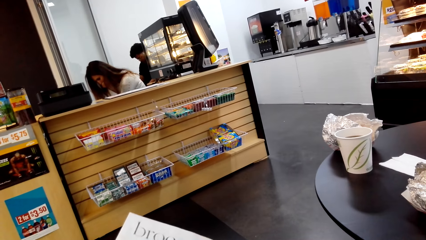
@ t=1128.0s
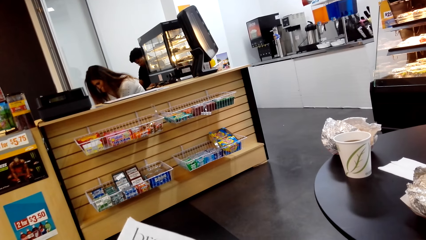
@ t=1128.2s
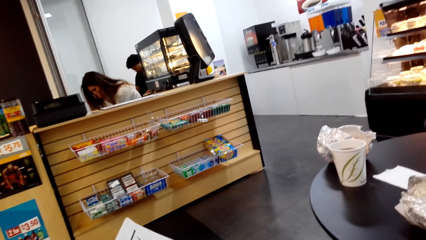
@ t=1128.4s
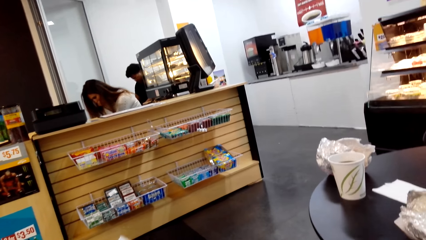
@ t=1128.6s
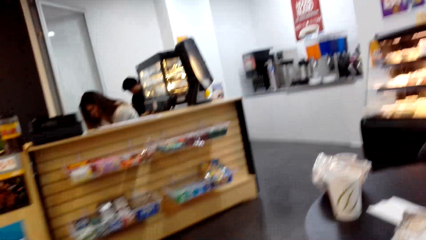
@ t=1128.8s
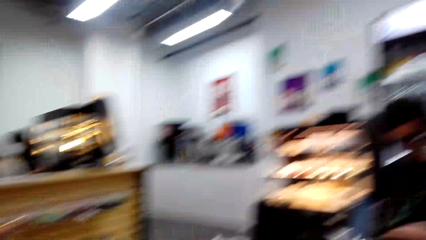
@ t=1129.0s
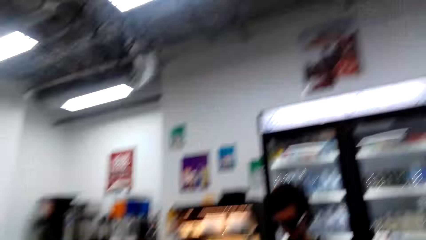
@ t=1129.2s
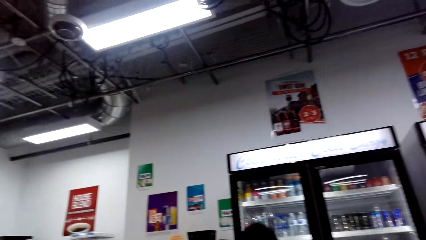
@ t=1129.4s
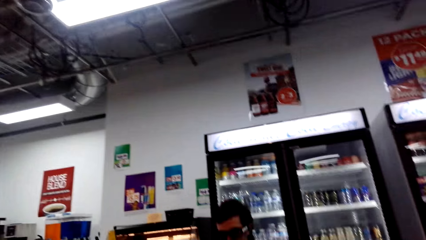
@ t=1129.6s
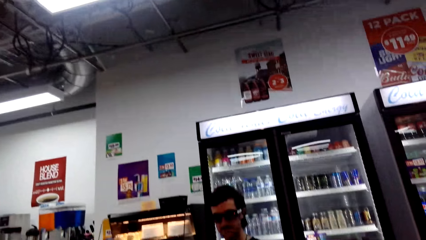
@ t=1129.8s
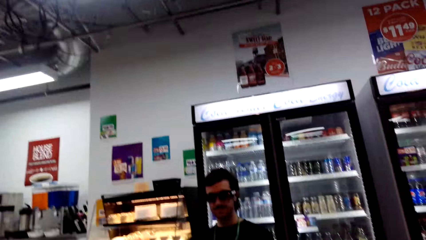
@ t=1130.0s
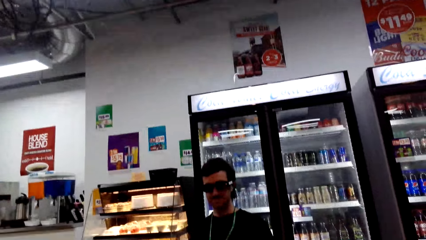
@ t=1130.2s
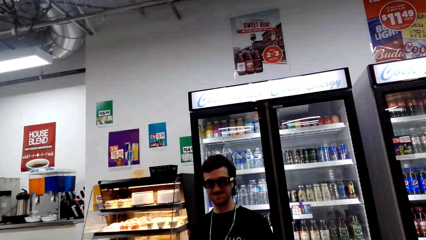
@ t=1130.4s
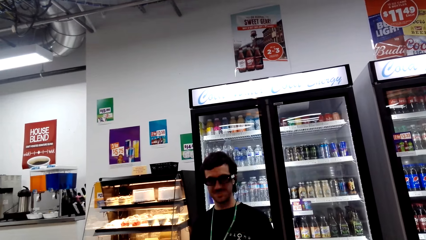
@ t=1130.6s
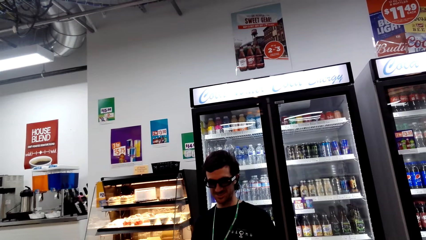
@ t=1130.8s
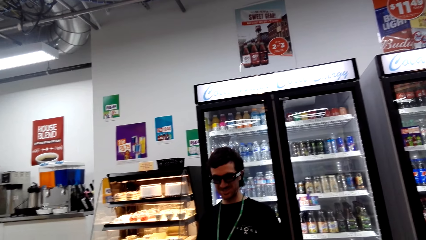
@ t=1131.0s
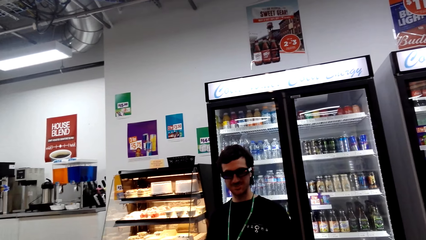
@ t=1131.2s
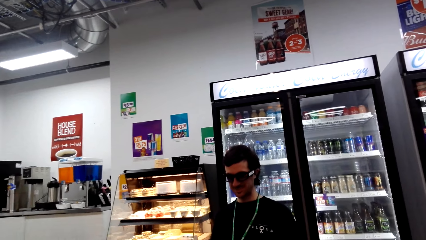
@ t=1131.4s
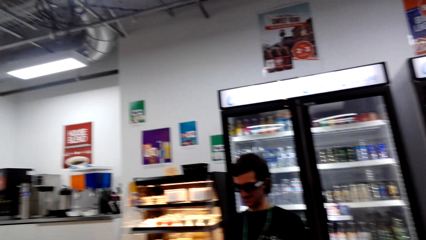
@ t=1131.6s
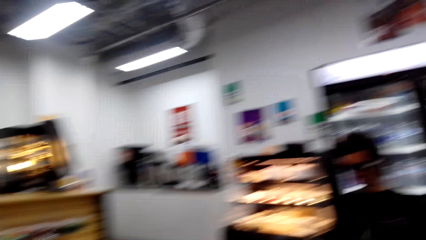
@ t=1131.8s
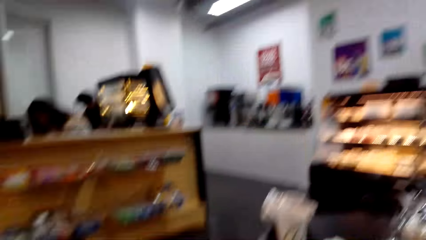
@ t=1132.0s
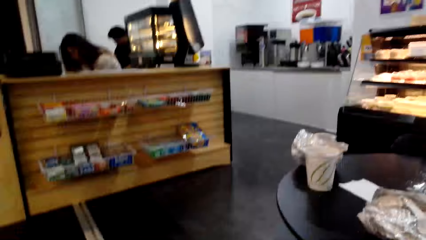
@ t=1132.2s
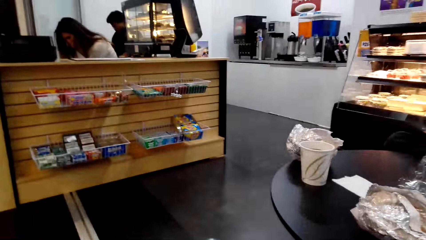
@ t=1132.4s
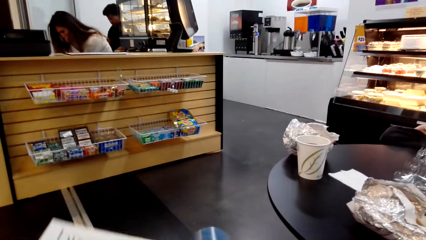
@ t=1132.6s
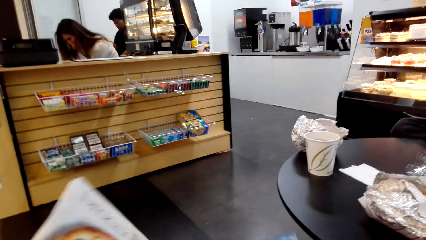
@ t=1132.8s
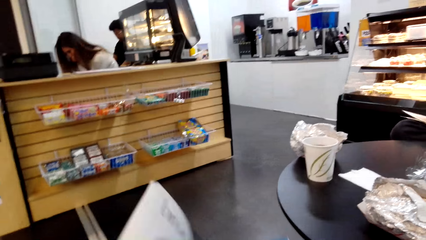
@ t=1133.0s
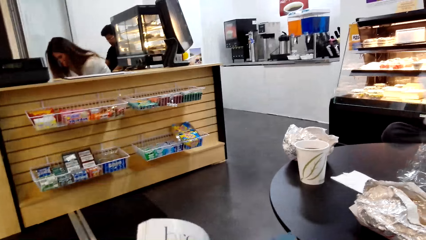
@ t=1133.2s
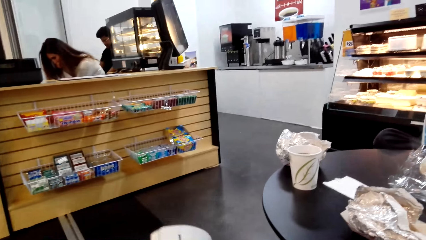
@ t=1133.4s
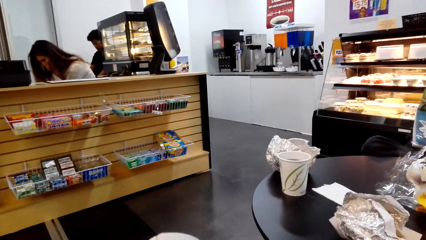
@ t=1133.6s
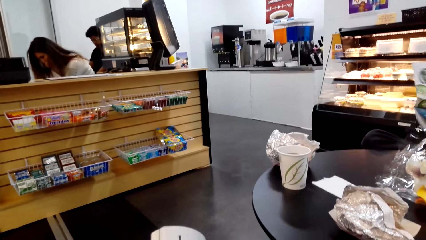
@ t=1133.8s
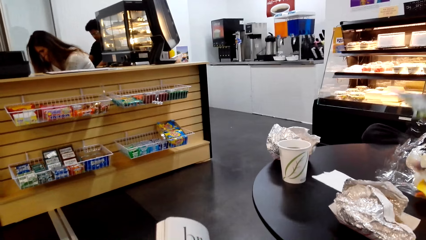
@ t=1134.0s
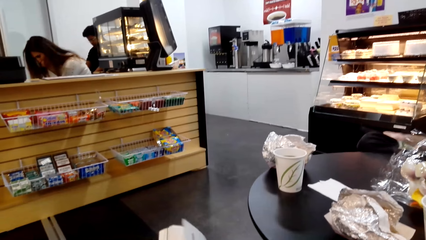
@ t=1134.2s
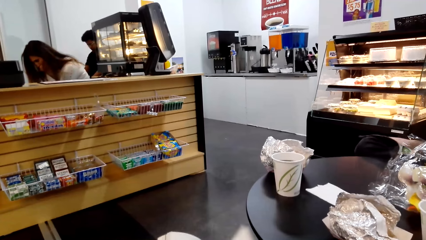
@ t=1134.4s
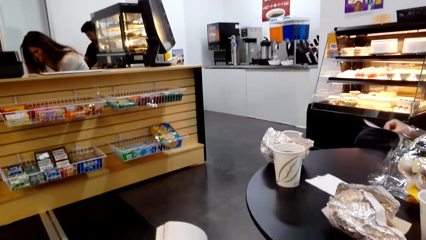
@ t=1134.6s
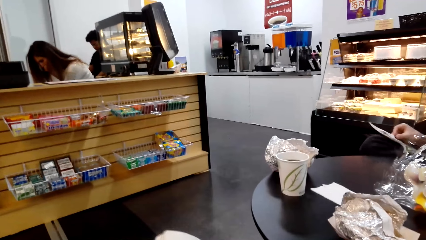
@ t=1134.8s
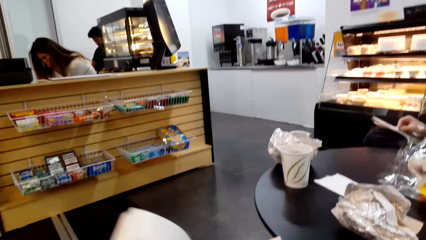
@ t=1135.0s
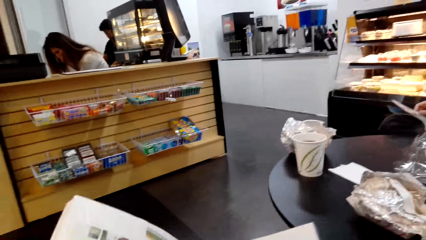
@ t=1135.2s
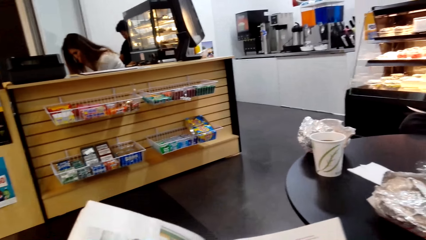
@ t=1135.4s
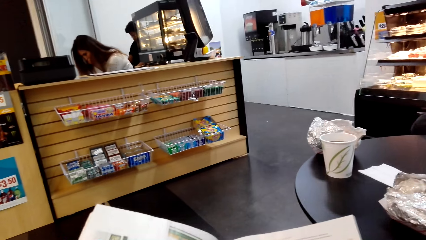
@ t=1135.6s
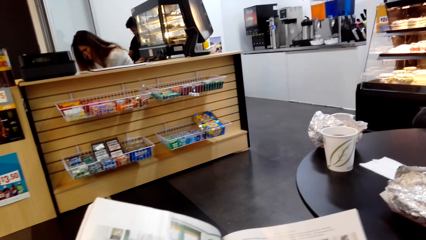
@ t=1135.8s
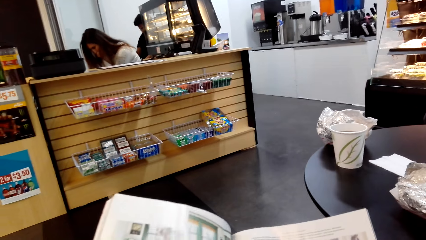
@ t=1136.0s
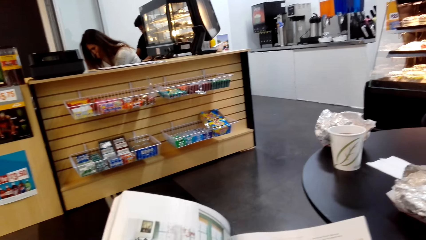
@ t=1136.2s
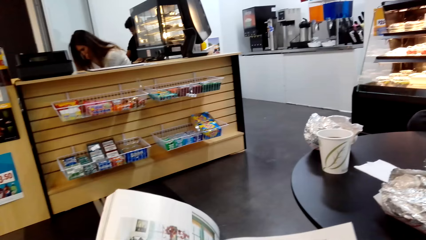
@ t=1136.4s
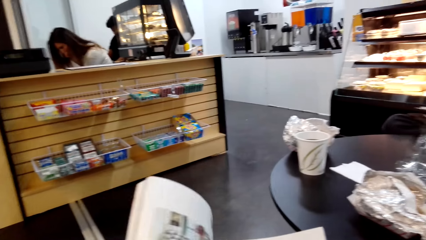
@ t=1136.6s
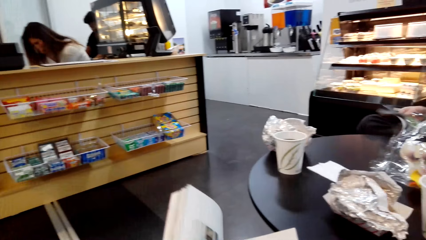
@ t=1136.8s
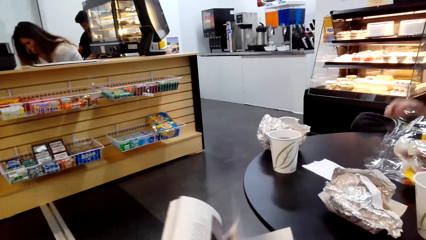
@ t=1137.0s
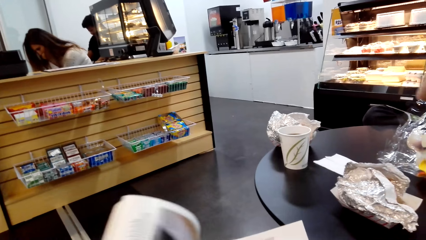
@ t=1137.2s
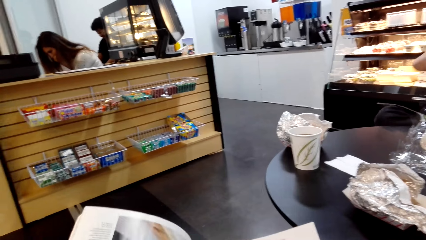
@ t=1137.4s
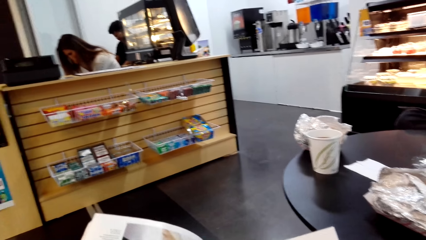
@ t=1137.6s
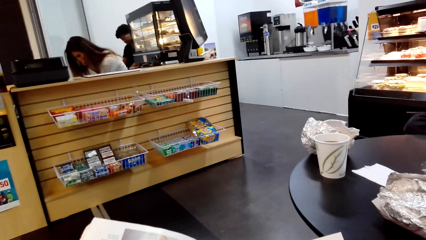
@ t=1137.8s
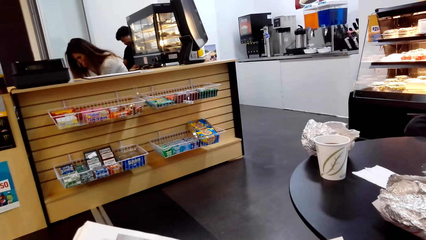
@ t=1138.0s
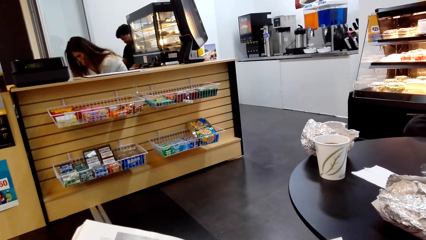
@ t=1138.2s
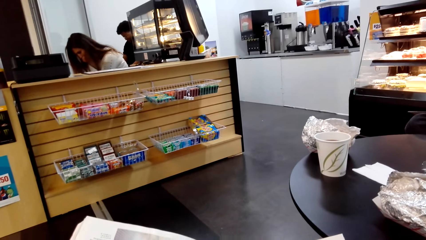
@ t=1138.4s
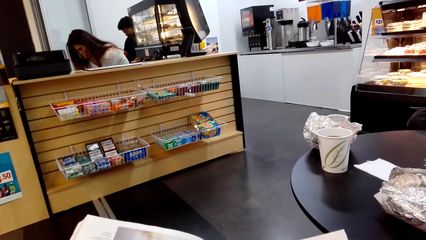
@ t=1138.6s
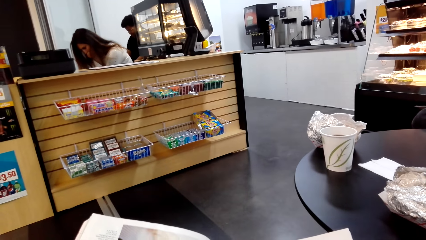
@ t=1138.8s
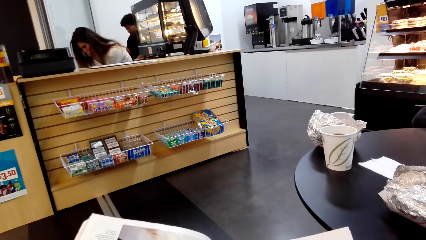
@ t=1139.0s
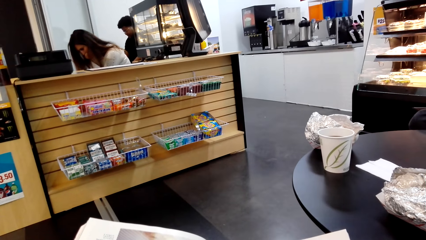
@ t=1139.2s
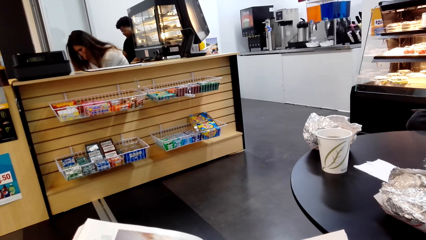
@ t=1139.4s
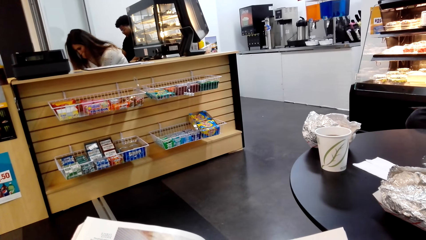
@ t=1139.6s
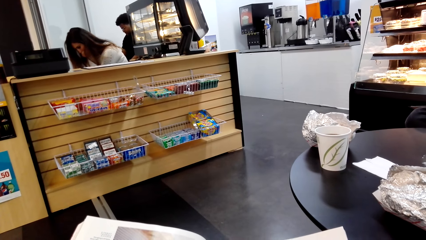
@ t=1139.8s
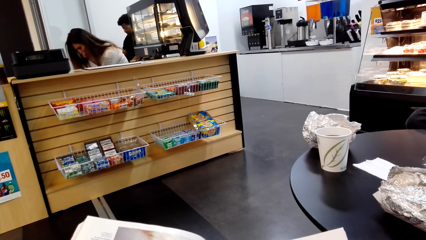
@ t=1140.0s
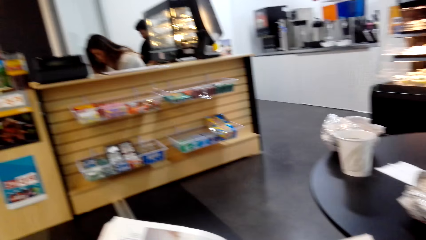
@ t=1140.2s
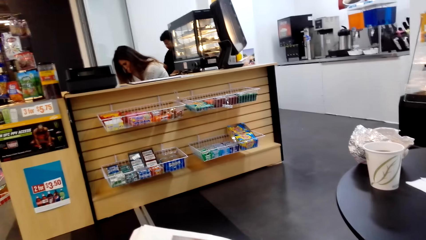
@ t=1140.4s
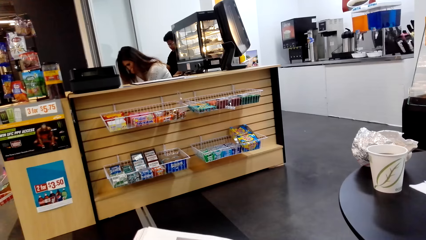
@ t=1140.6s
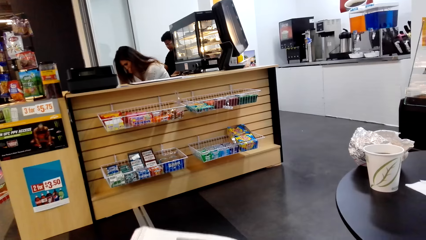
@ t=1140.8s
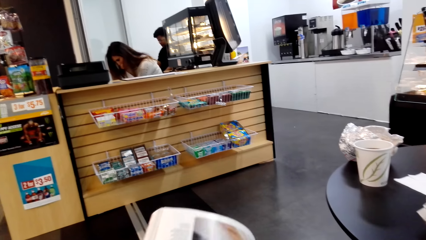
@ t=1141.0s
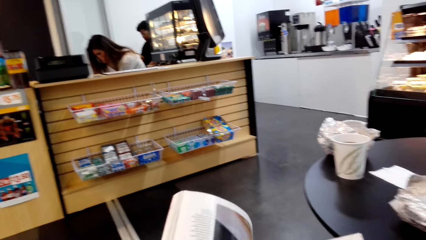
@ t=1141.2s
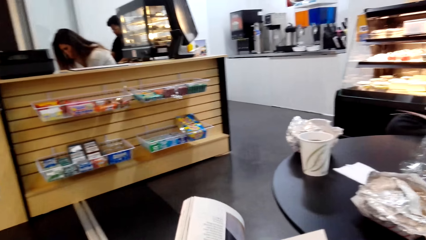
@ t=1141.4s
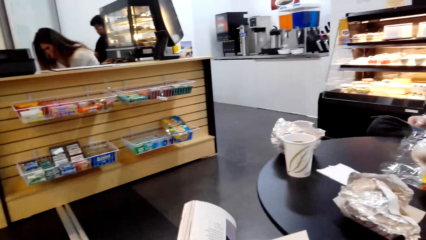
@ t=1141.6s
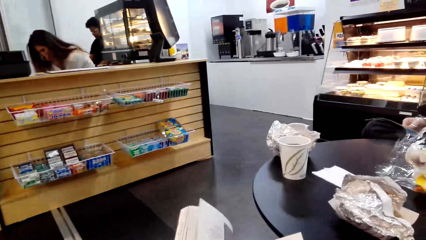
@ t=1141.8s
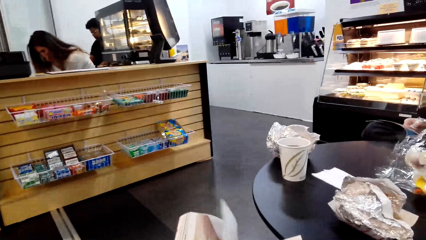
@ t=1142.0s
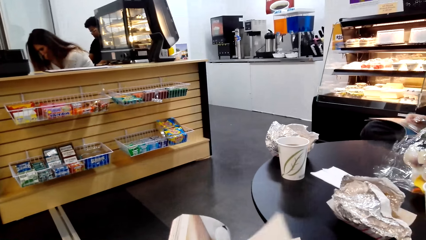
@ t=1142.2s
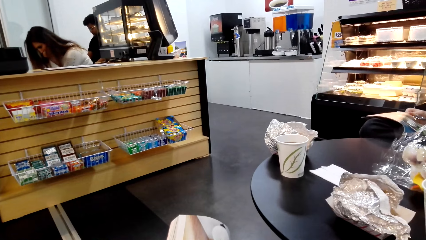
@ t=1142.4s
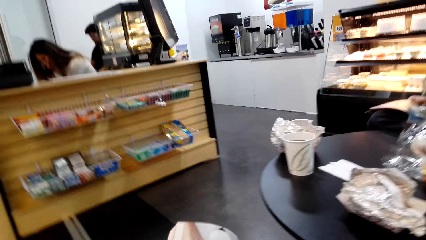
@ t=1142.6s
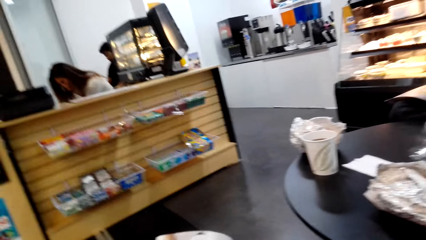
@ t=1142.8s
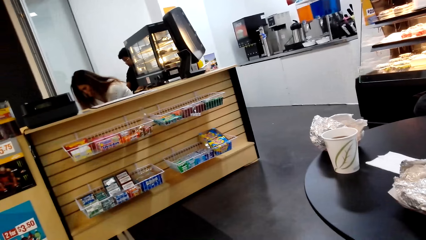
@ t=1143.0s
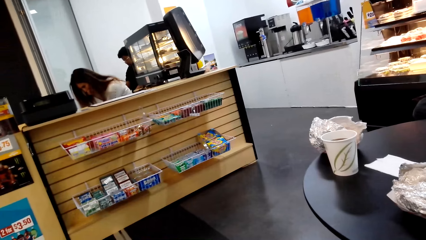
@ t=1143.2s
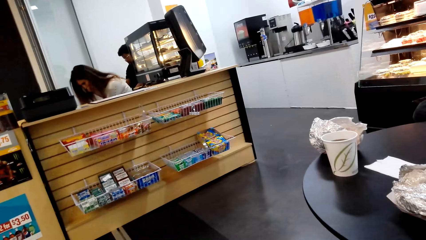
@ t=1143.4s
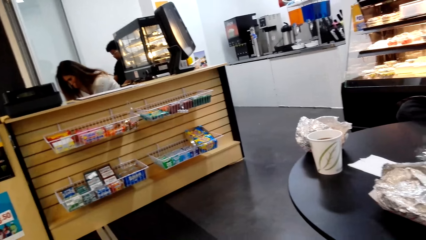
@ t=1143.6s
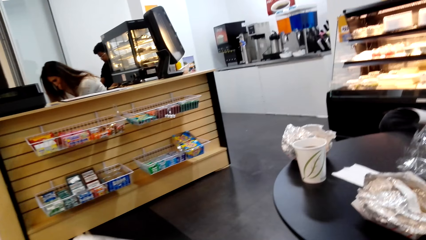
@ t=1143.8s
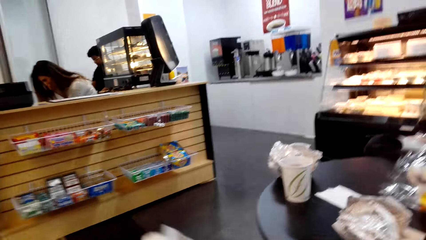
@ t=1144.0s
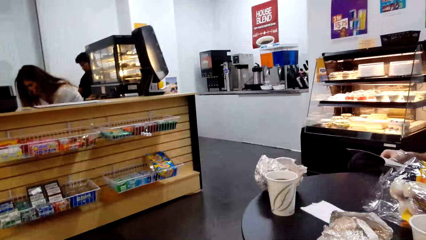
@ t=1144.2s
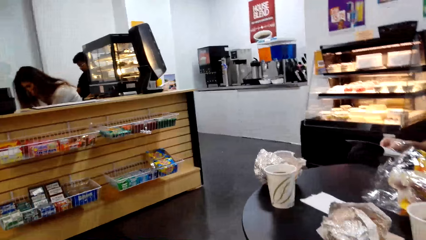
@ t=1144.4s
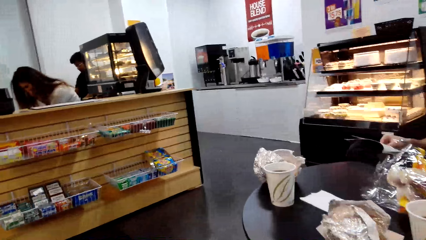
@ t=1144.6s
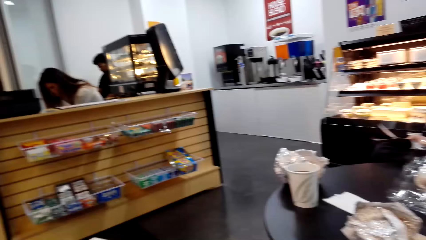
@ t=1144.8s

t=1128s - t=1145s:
A man moves the head. The camera wearer looks around. They move the book. The man opens the pages. The camera wearer looks at the book. They open the pages of the book. They look at the book. They open the page of the book. They look at the book. They open the page of the book.
